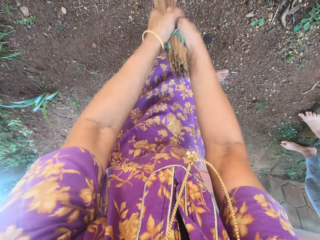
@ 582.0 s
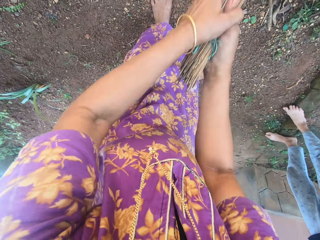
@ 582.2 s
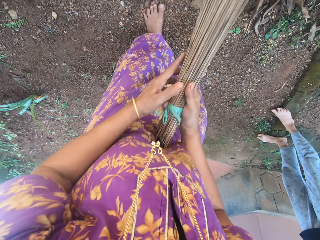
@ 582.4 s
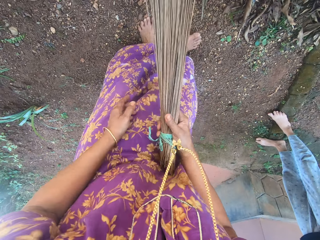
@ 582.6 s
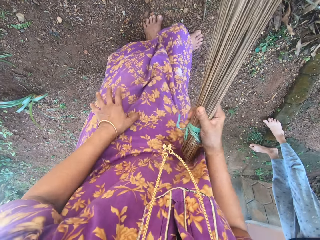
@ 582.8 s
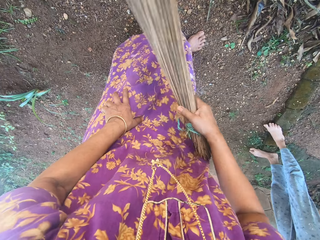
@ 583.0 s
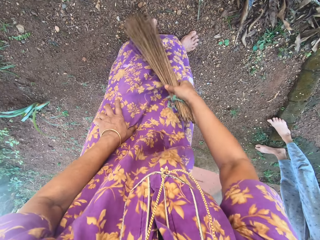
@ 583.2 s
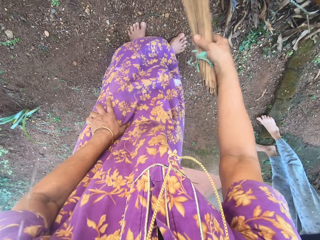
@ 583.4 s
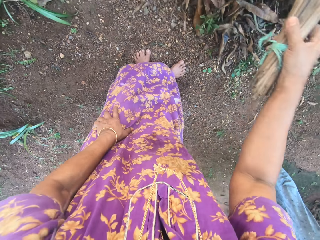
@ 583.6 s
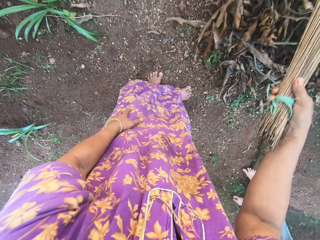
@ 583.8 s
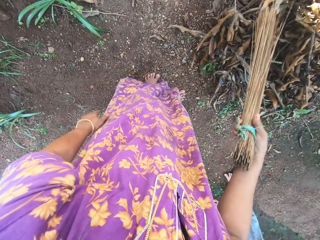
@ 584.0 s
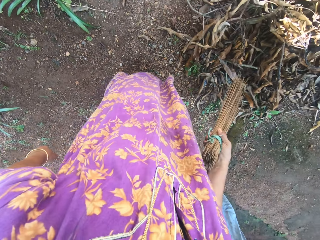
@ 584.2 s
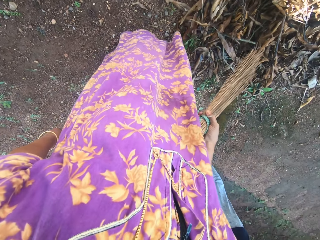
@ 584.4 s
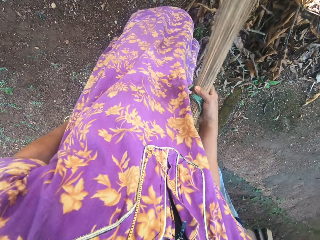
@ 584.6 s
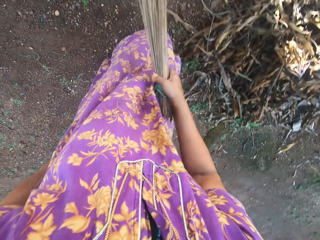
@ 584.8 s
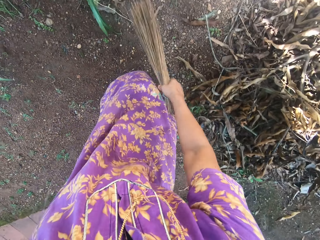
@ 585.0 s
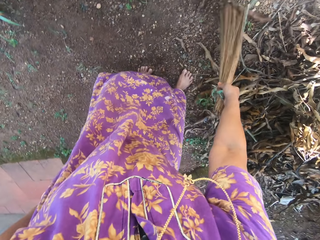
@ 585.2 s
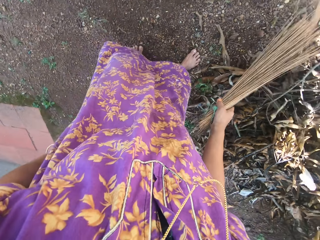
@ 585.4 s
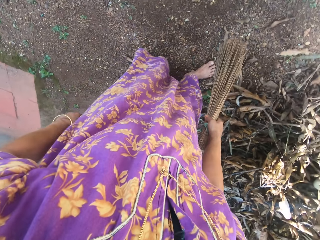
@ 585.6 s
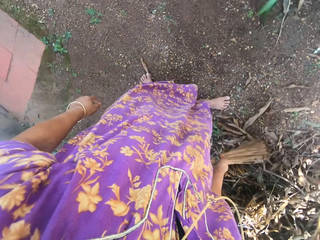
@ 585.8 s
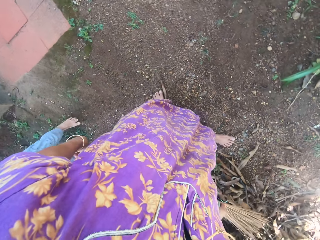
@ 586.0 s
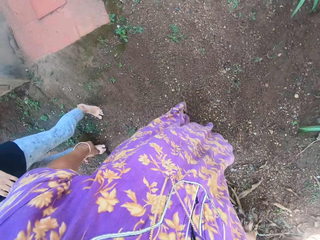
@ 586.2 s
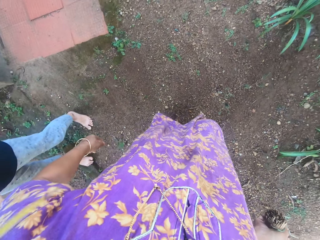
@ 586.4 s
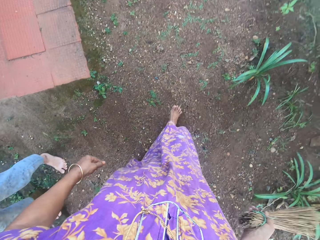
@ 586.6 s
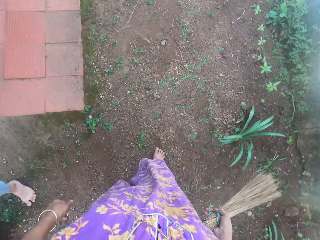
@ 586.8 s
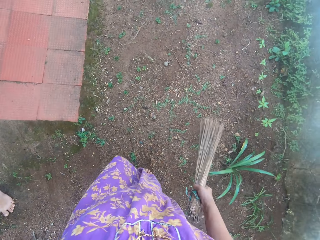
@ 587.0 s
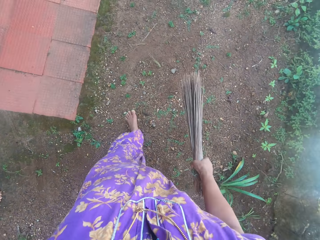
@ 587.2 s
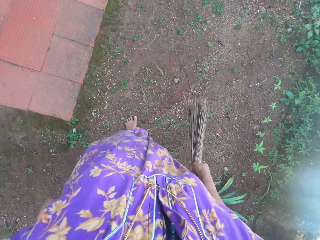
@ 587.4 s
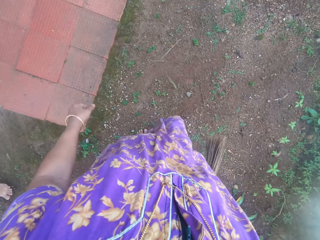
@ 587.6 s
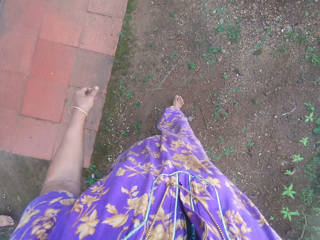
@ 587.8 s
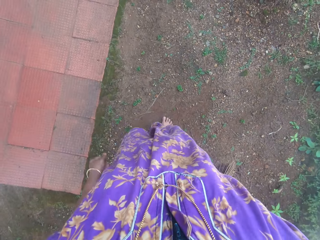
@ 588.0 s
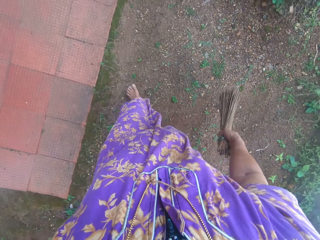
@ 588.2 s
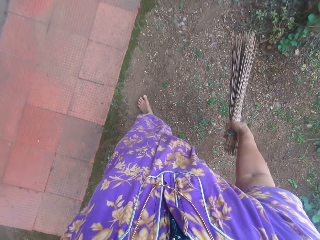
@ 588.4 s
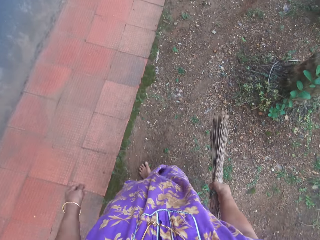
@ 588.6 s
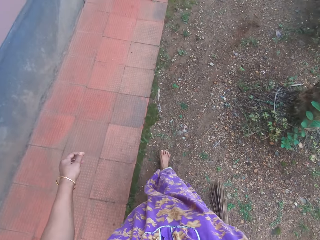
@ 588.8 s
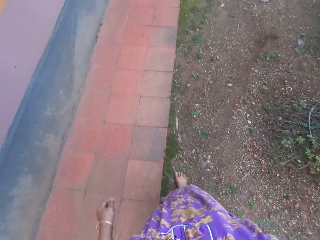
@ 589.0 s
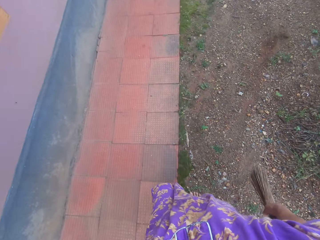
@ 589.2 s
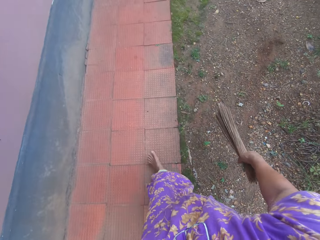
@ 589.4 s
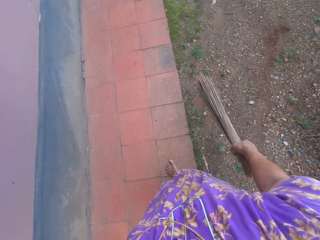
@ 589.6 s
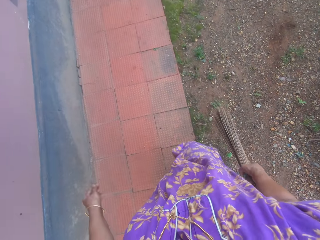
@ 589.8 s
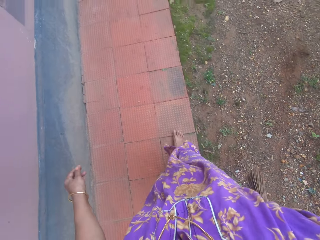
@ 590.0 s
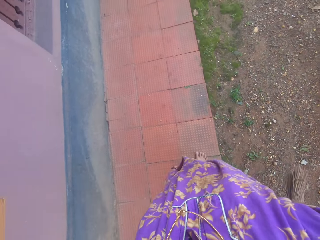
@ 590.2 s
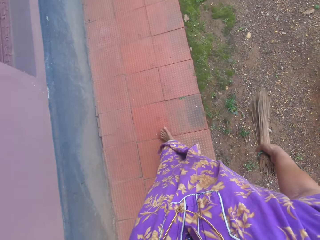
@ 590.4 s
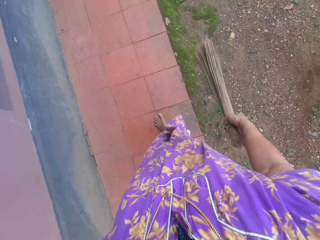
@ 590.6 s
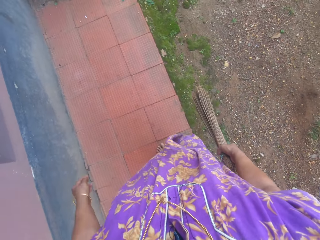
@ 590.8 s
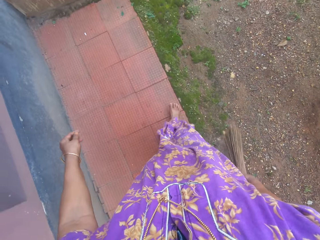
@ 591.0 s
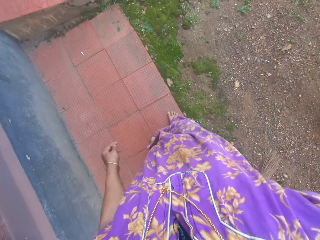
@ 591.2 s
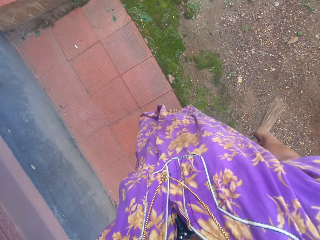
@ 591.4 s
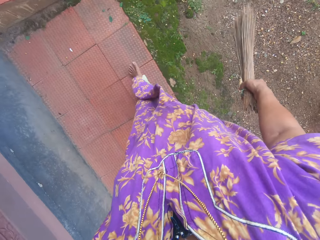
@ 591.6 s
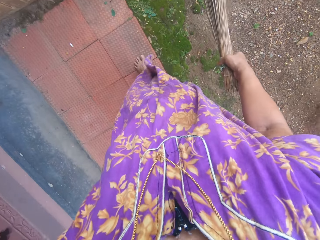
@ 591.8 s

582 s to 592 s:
The camera wearer stands upright. They sweep around. They walk to the other side.

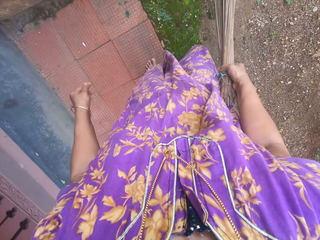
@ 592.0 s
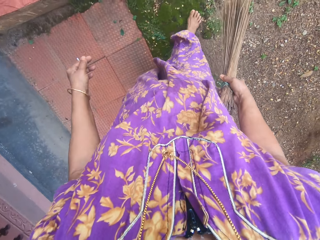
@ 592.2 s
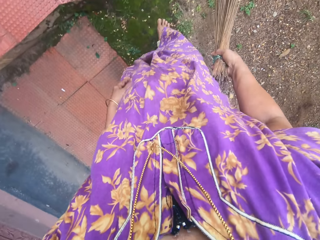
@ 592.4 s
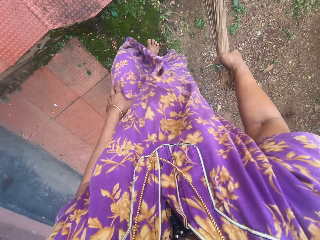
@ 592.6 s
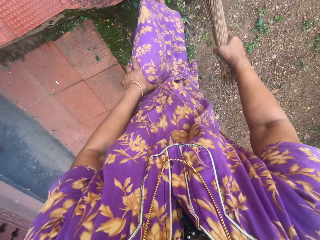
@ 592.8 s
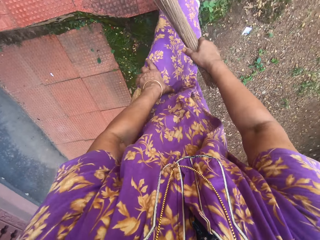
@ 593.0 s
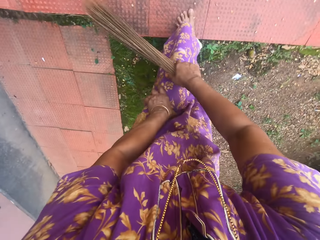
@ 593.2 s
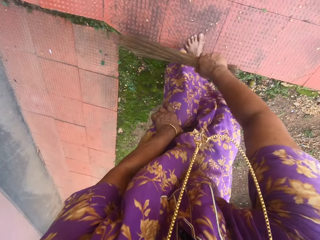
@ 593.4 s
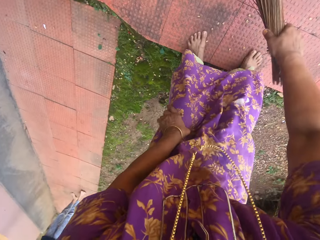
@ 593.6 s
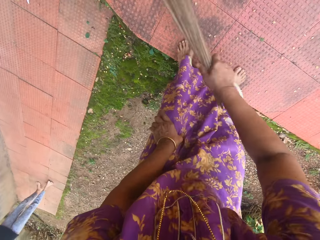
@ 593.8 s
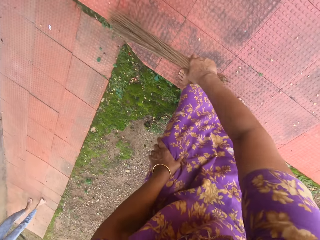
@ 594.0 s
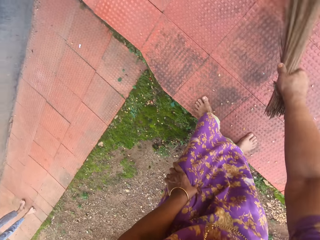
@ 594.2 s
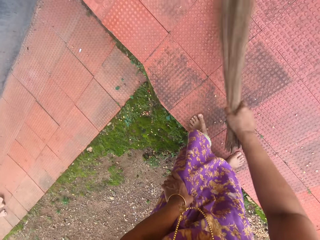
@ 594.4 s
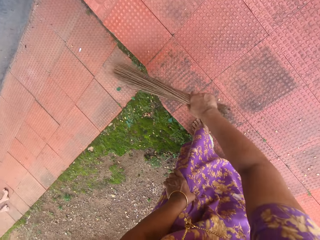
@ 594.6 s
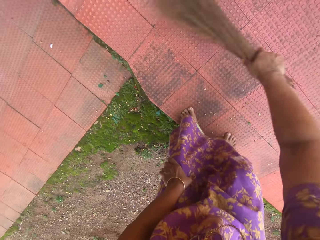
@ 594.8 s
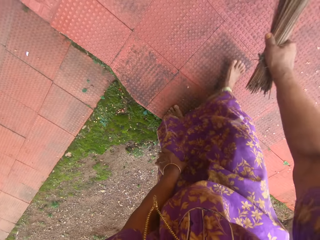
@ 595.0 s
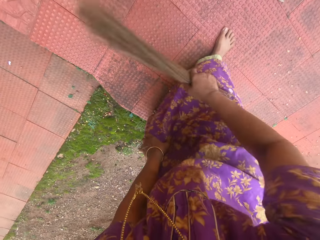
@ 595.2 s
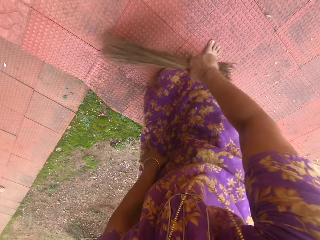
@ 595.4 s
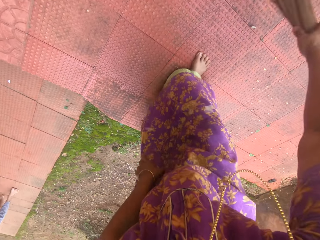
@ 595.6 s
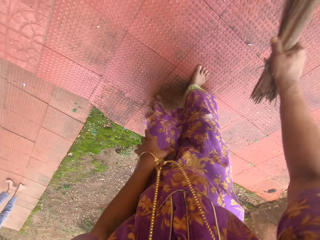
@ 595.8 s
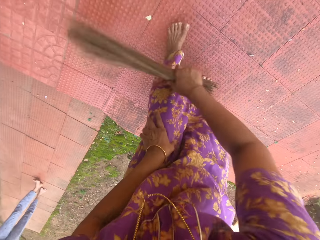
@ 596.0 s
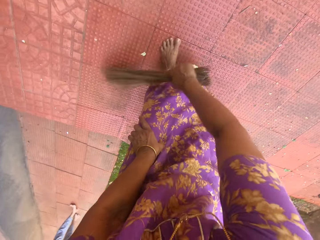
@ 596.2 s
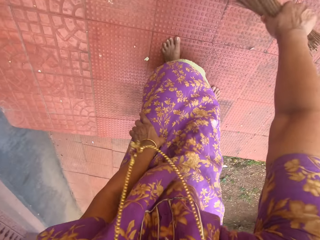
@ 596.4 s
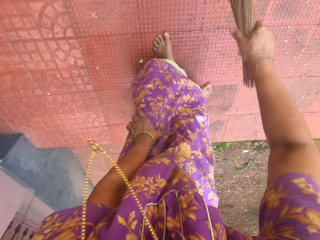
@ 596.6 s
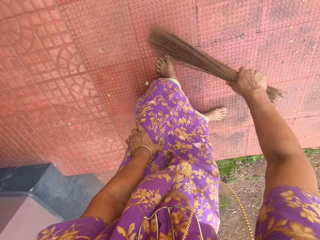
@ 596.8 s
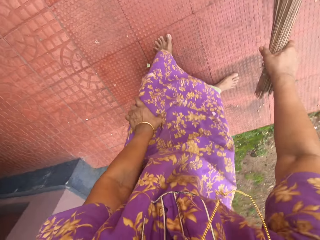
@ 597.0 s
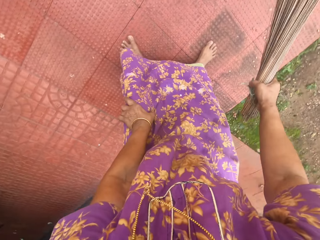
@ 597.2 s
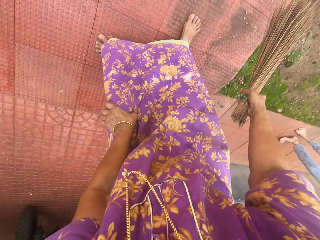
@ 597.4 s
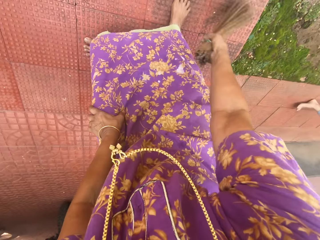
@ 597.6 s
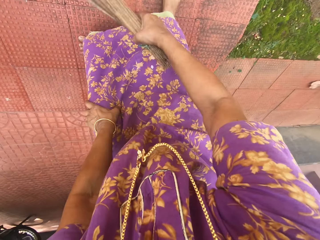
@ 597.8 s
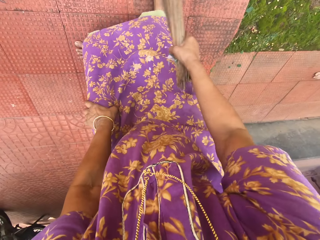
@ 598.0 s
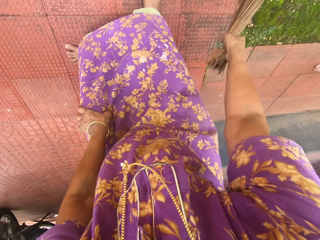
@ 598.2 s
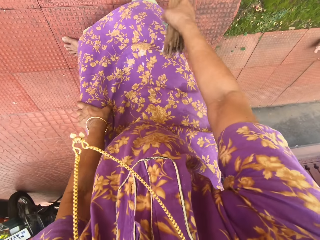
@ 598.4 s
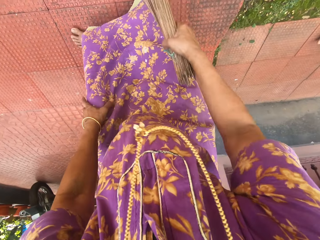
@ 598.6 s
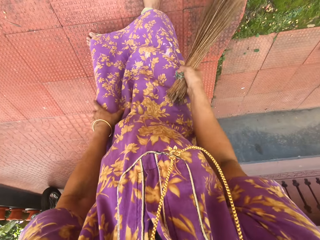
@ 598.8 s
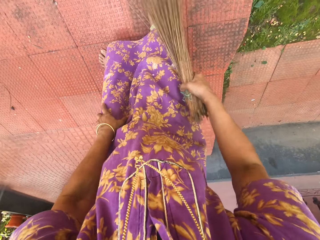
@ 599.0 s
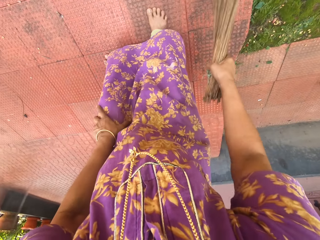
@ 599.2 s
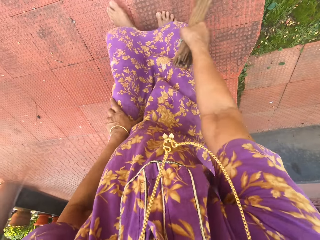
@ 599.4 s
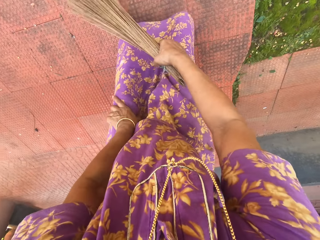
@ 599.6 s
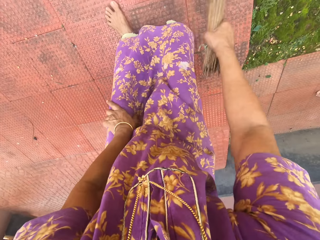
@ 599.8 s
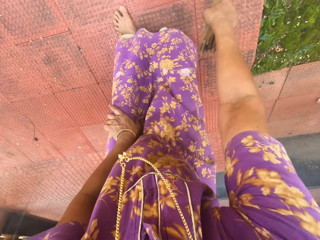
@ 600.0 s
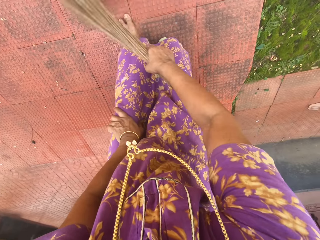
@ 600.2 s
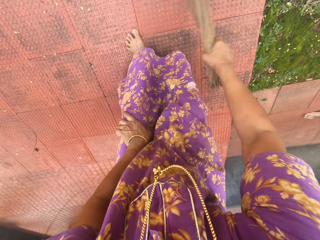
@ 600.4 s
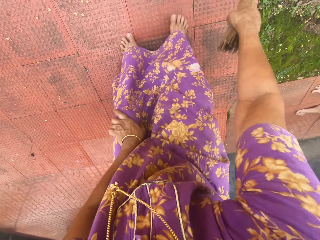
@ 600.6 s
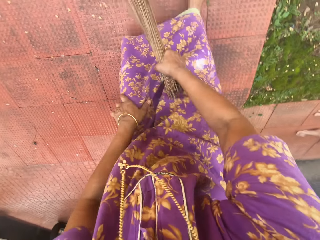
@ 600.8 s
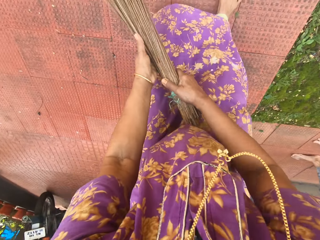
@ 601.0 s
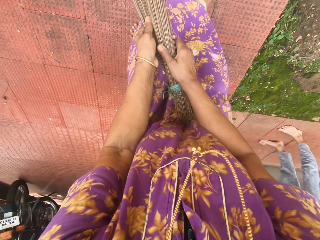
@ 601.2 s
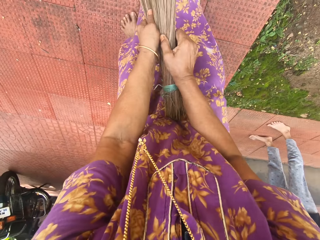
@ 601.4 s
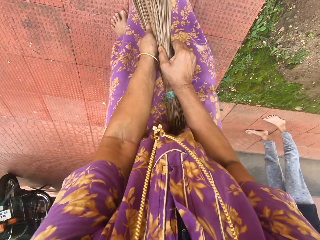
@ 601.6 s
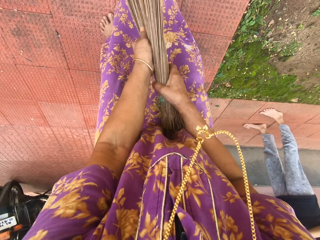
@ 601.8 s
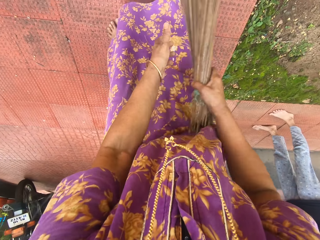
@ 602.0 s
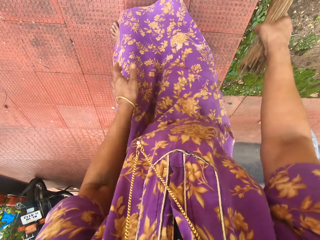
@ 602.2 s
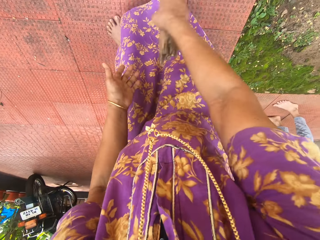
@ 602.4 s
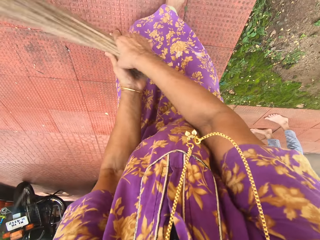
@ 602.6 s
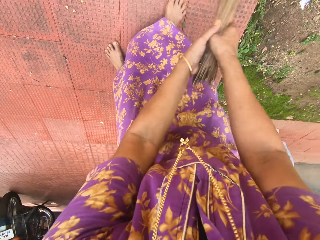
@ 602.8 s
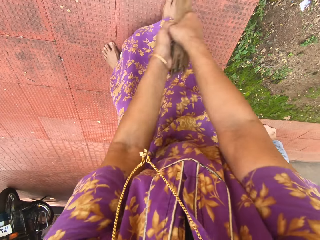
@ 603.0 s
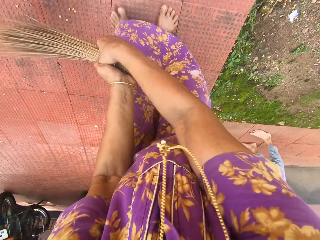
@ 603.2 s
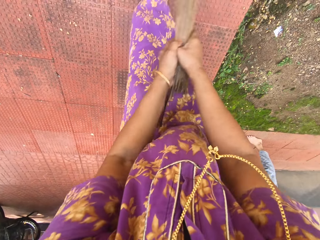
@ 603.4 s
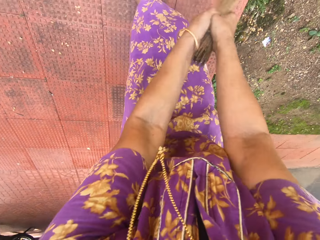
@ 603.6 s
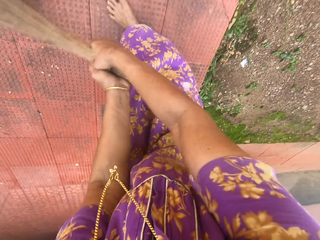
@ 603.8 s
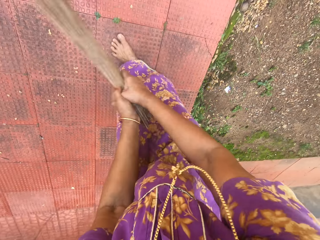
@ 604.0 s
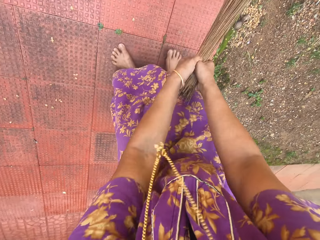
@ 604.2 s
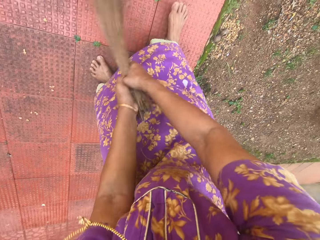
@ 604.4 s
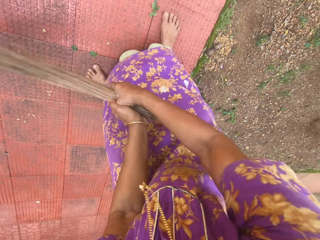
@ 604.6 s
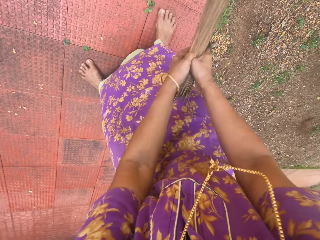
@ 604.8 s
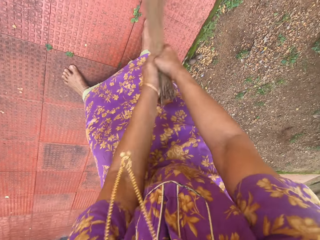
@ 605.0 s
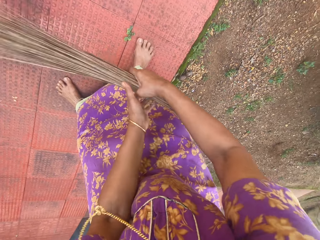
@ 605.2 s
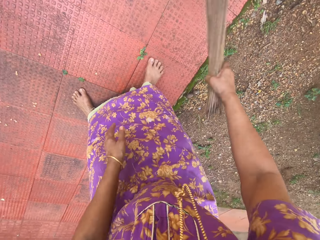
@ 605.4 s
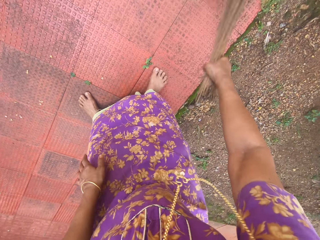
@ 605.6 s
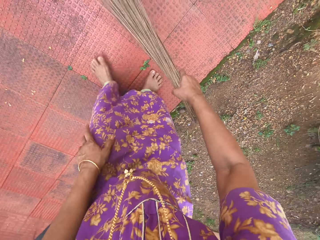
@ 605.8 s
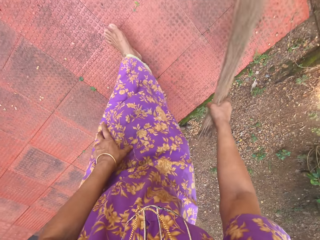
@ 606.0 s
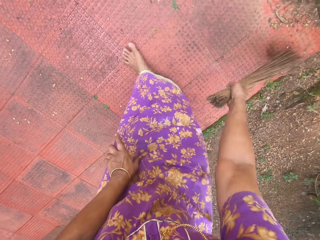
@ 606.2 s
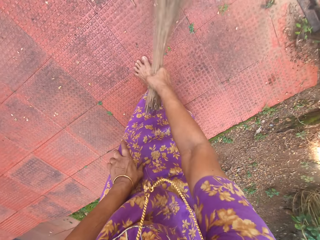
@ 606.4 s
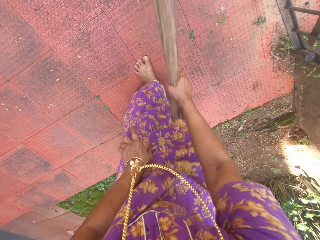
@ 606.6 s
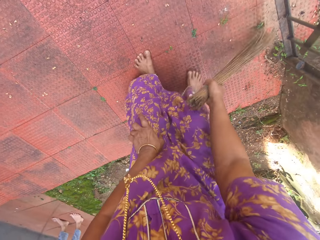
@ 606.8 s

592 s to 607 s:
The camera wearer sweeps the tile. They make the broom. They sweep around.
